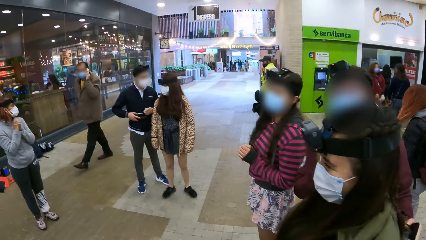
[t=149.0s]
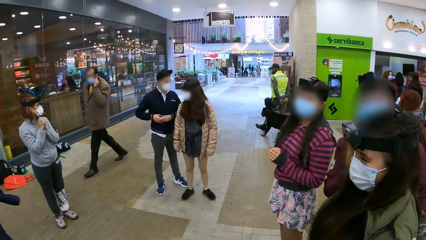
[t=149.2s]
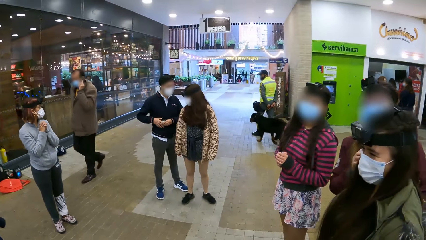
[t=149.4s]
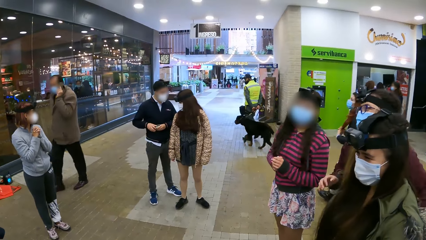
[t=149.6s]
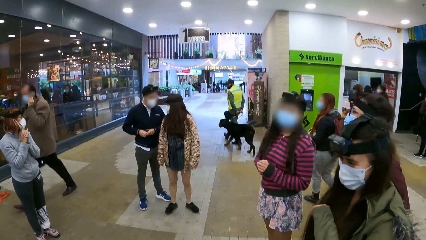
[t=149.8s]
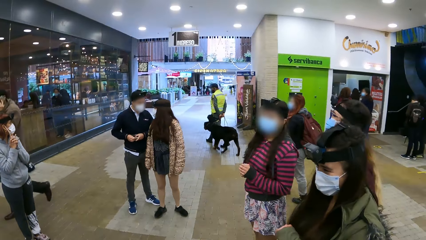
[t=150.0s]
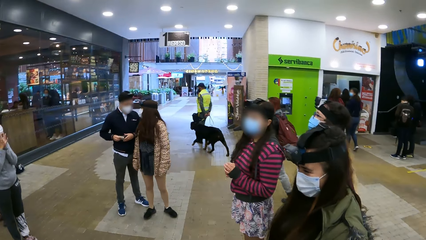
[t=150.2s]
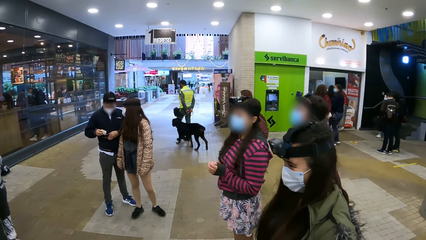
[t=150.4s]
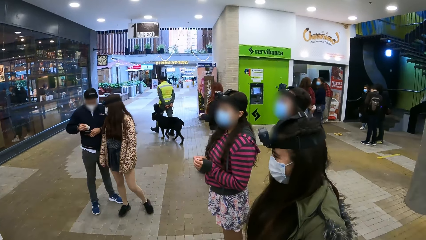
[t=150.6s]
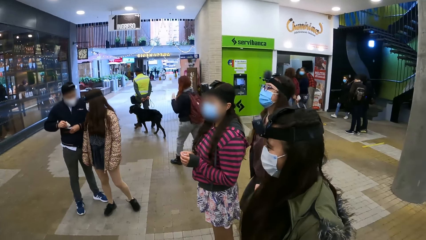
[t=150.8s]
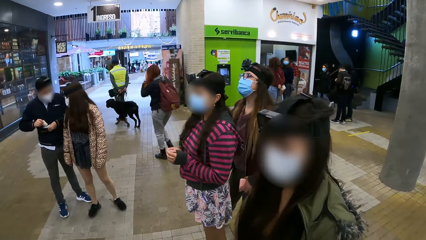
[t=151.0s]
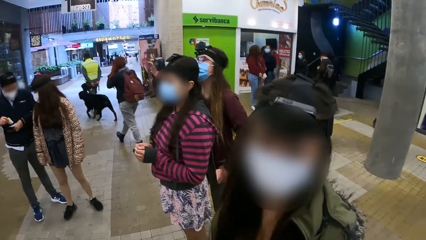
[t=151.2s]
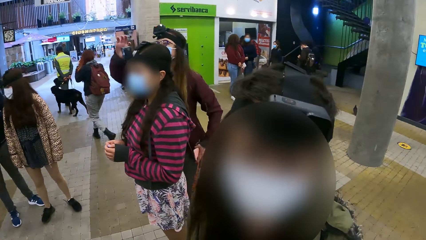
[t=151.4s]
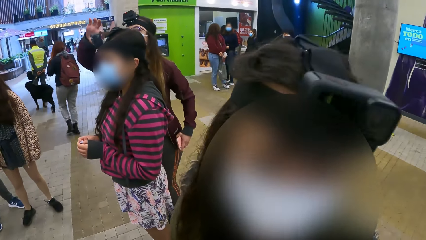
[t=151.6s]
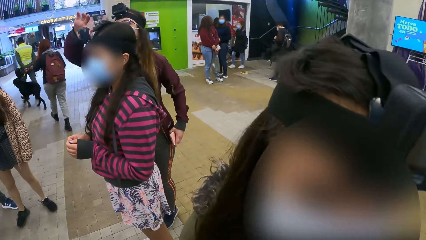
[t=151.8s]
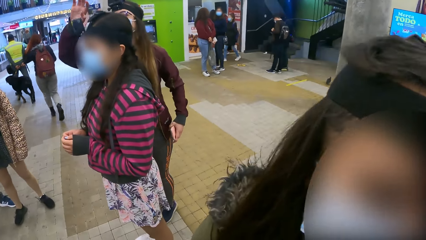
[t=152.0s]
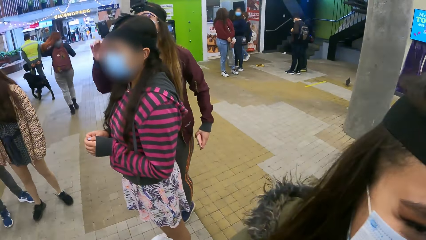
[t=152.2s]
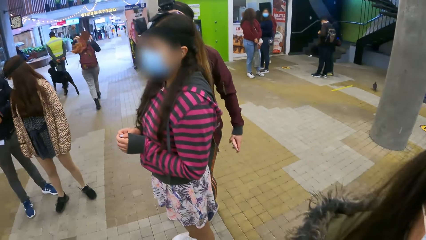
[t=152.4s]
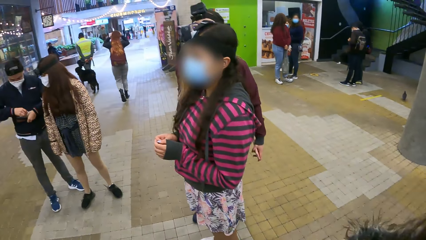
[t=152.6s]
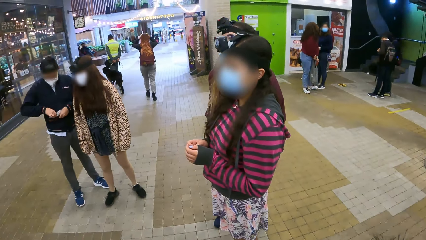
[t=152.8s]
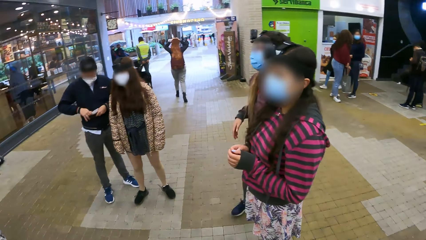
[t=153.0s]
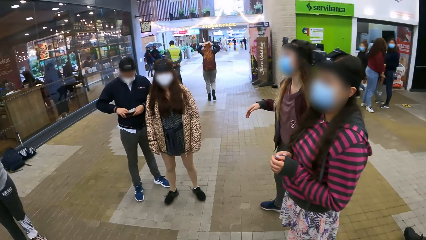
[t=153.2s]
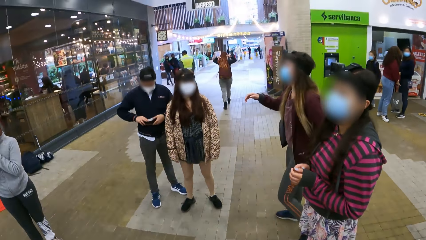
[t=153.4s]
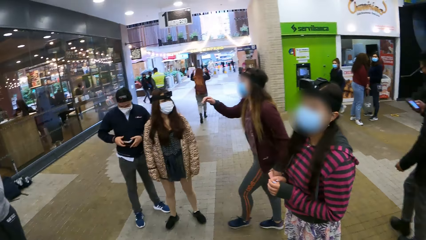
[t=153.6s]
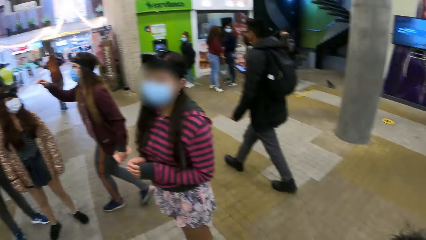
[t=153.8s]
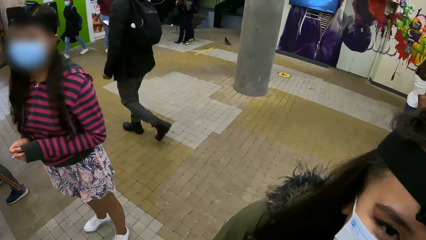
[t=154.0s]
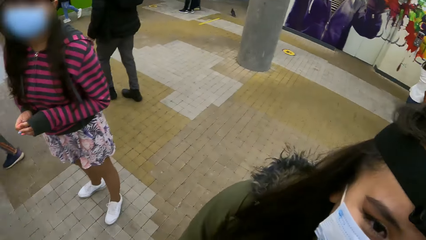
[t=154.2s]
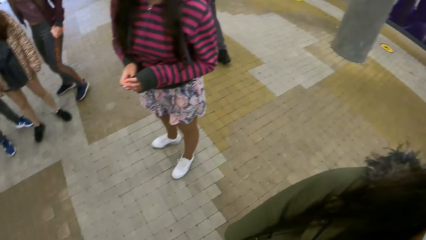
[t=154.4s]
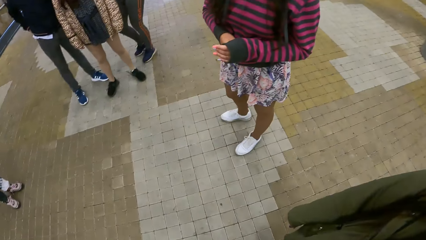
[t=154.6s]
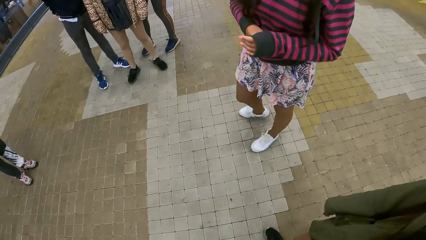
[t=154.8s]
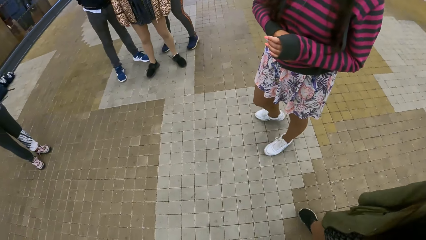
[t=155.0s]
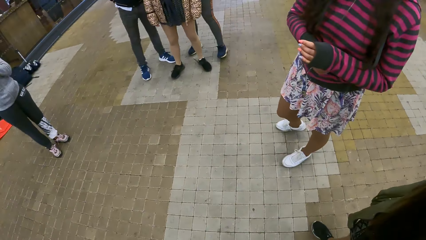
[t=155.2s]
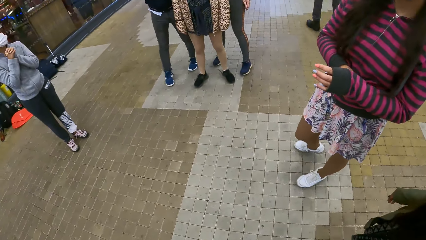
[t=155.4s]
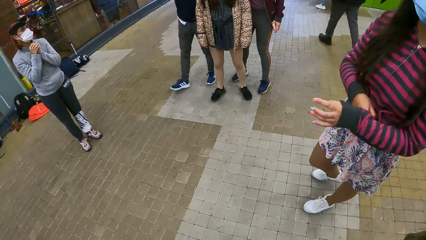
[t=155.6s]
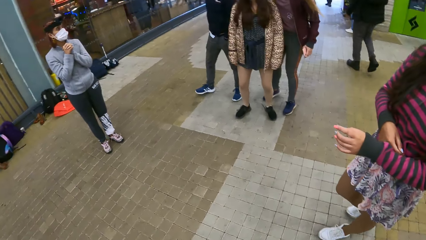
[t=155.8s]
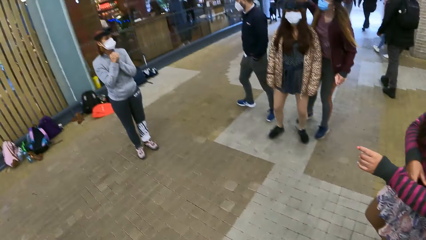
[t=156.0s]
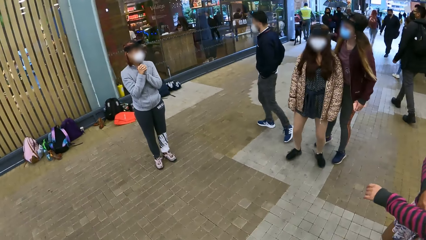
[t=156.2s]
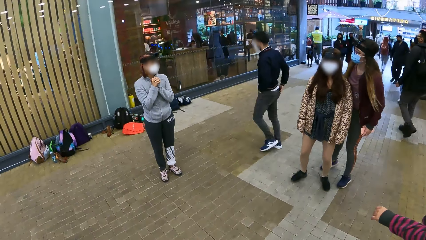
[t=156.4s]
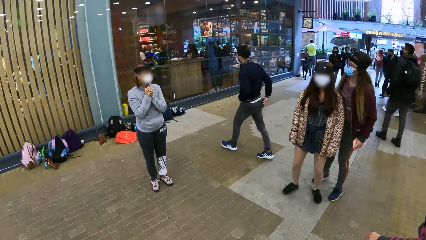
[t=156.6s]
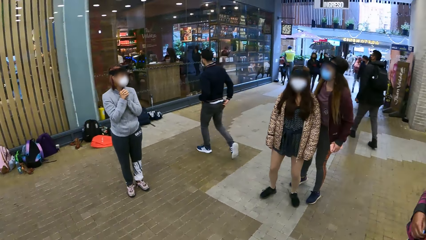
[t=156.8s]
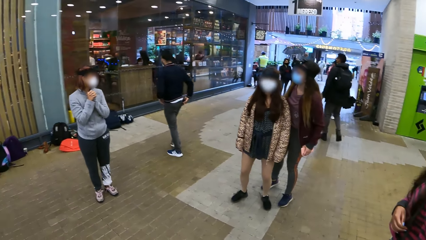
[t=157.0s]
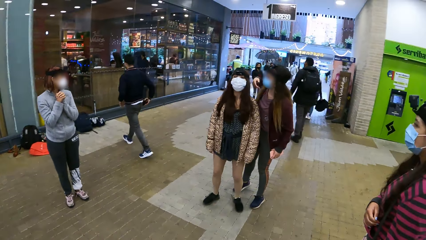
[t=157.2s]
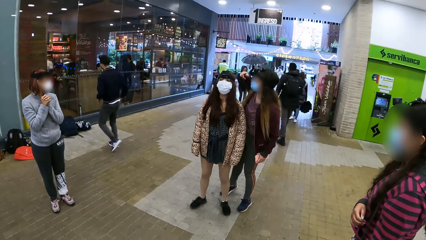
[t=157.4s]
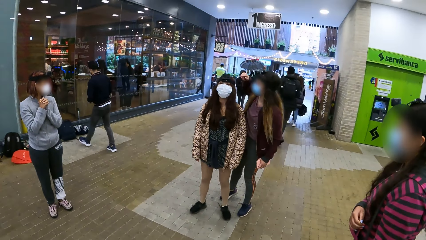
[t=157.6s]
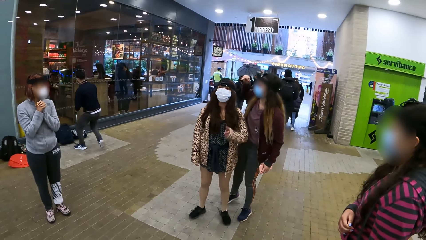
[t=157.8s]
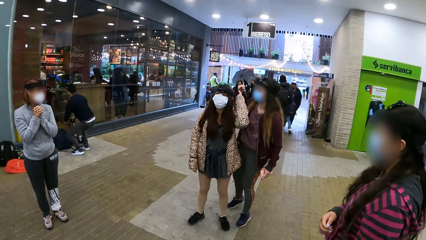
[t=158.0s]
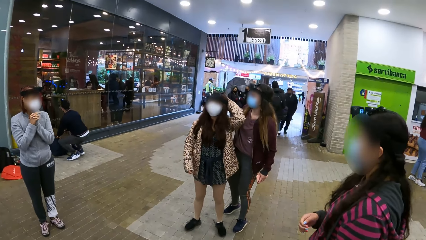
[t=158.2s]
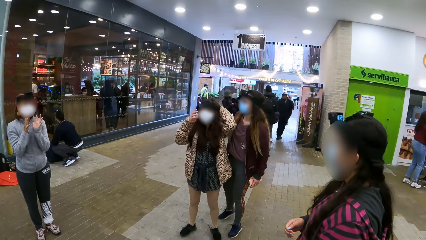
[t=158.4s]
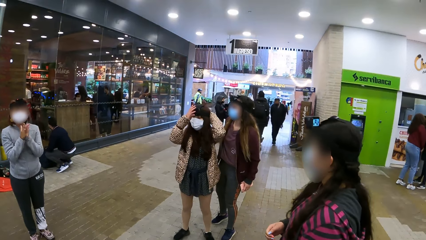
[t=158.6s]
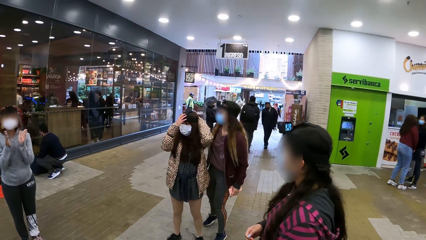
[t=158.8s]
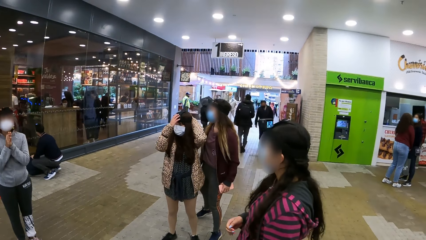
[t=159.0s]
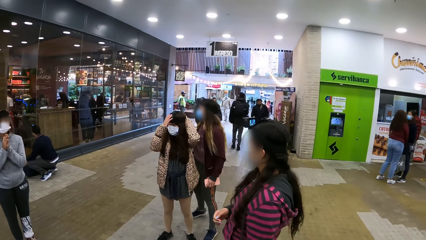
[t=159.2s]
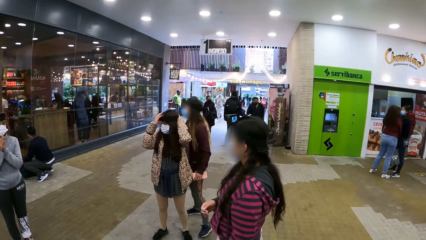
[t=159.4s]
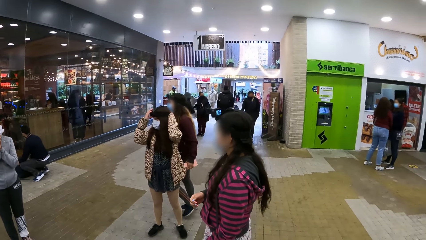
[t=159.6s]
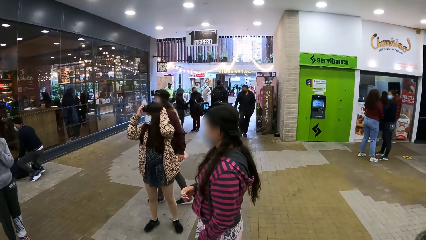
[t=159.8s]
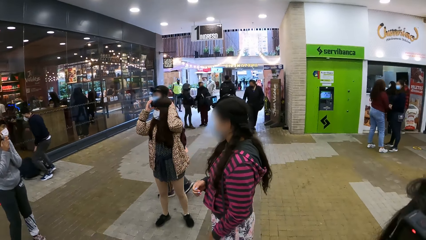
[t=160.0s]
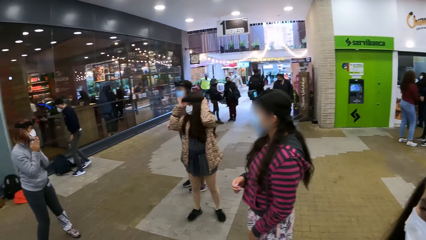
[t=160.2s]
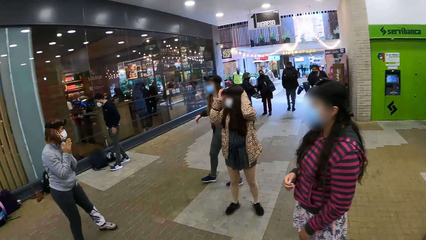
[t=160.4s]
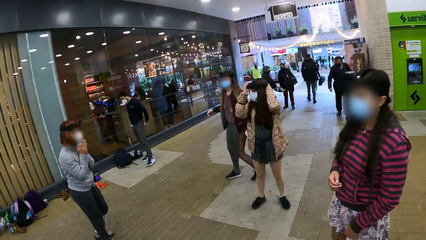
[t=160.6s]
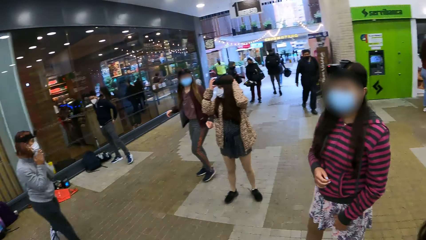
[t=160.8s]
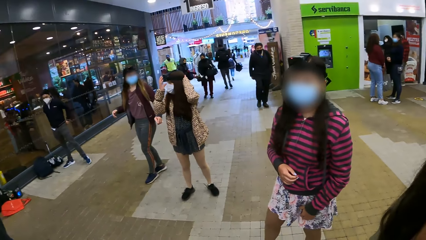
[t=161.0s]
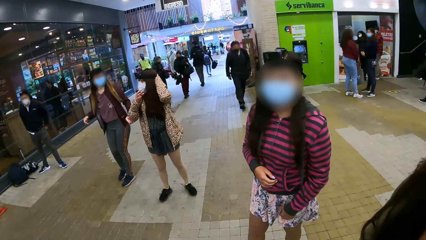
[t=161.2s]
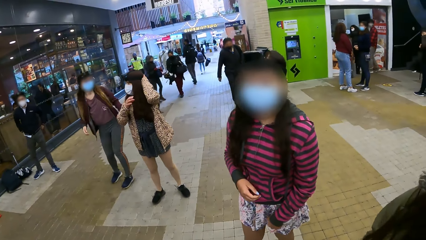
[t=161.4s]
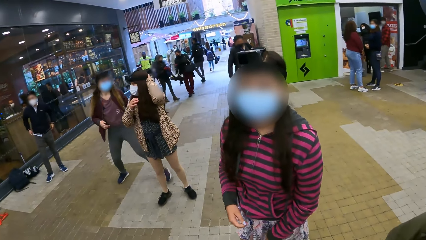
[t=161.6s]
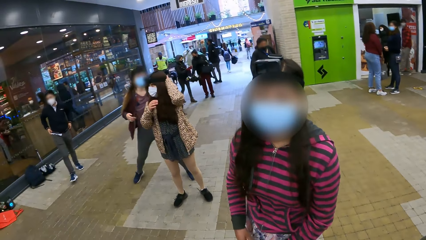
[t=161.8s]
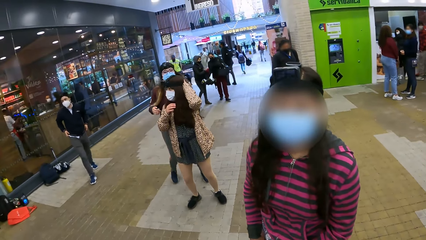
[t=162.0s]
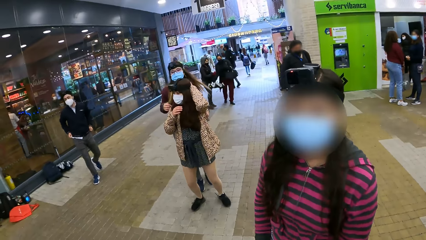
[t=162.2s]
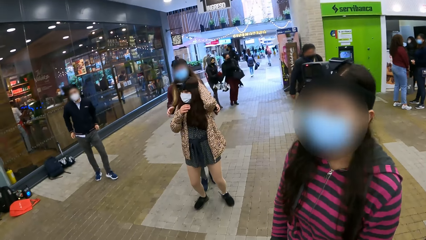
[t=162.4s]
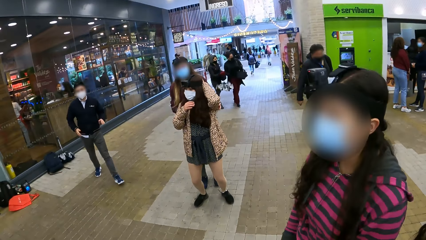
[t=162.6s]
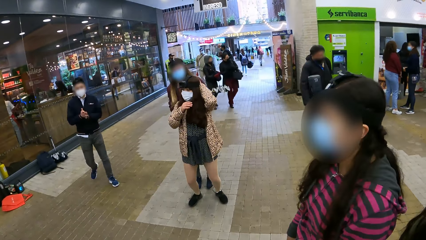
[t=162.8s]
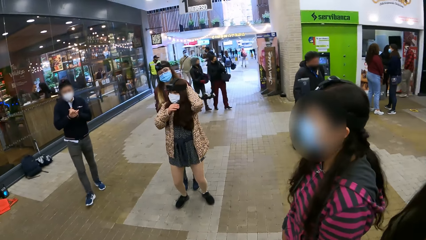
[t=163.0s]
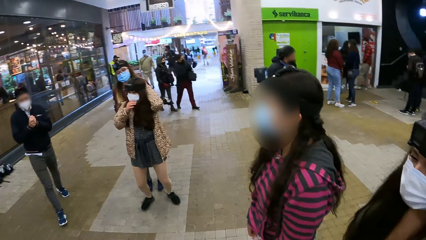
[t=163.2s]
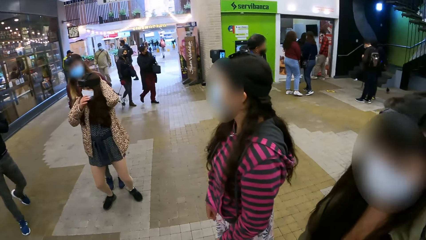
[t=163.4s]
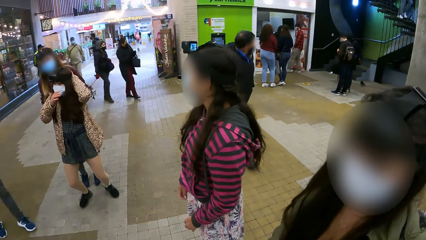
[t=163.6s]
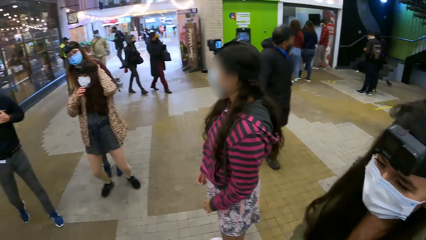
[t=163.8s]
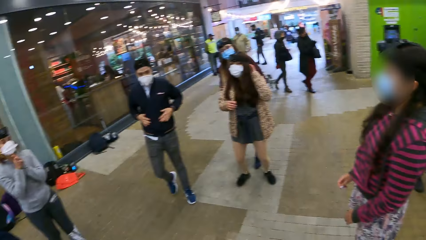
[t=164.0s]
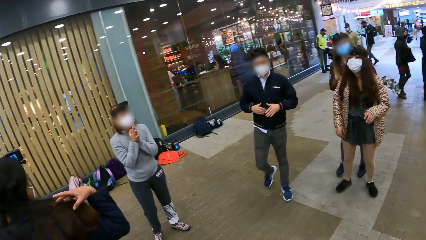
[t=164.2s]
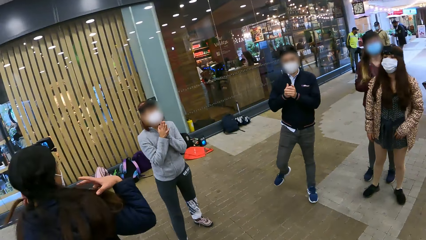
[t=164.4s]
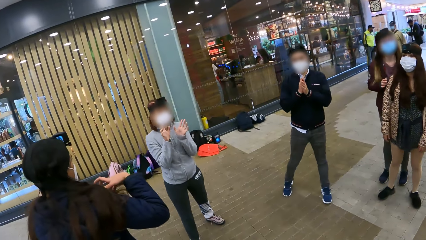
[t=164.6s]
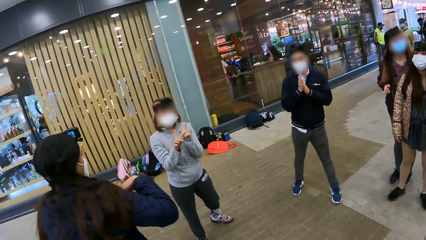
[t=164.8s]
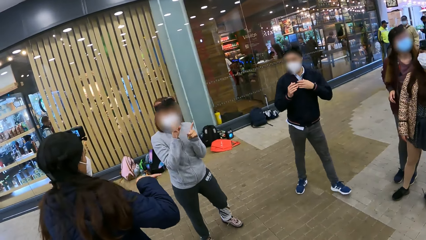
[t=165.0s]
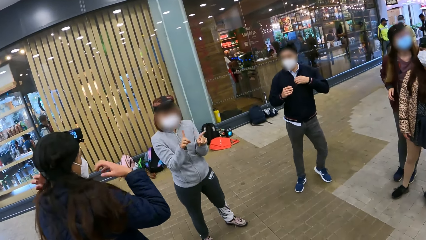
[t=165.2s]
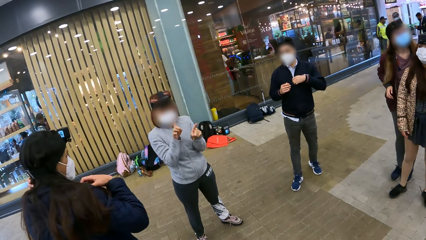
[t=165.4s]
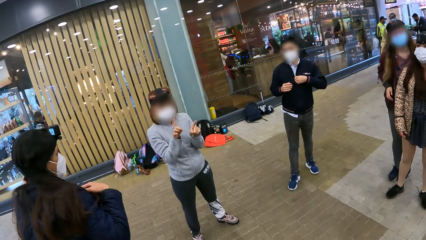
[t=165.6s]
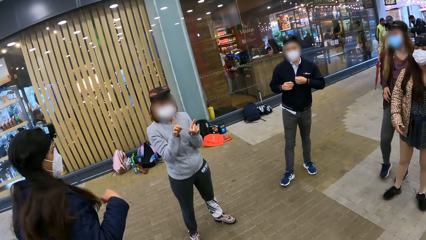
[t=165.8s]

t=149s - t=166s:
The camera wearer looks around the building. A woman interacts with friends.
